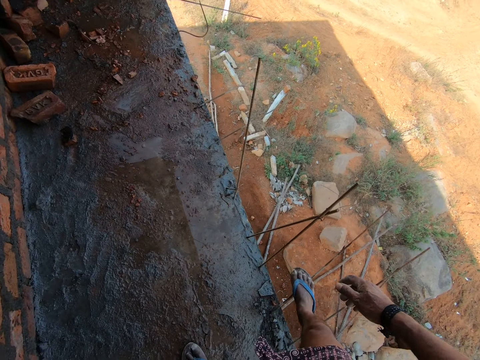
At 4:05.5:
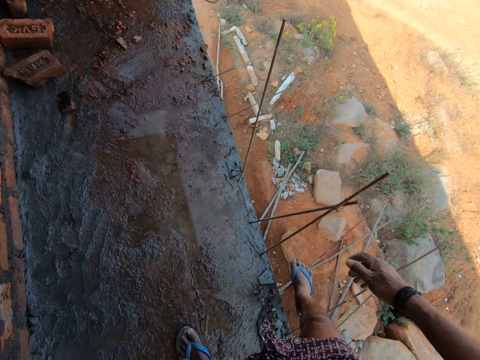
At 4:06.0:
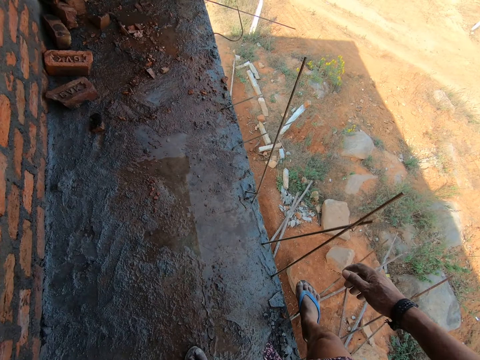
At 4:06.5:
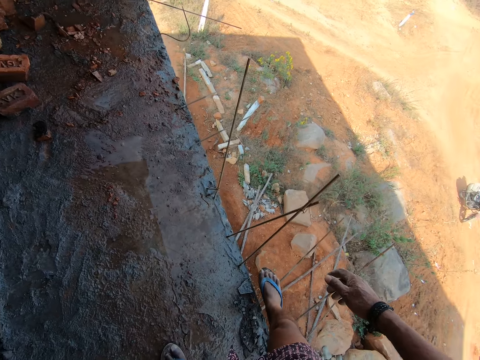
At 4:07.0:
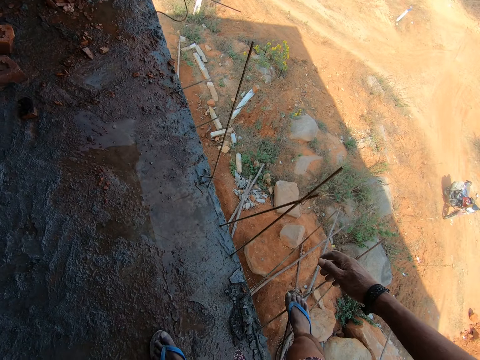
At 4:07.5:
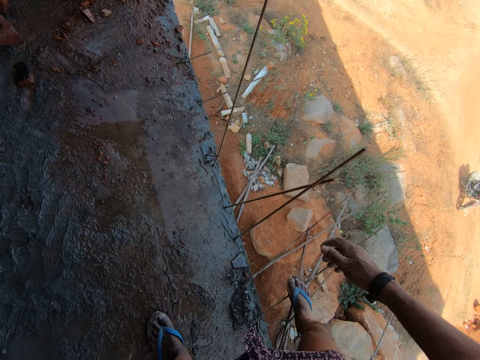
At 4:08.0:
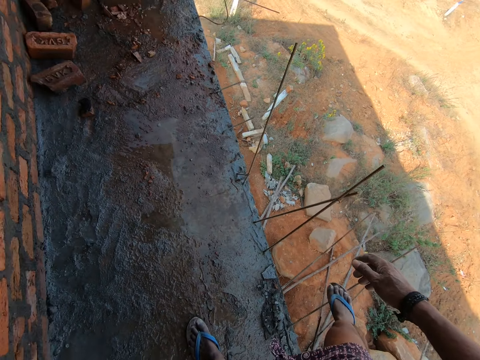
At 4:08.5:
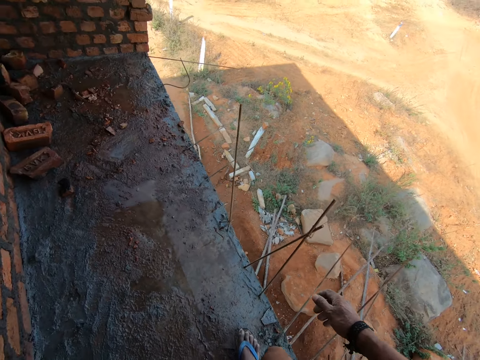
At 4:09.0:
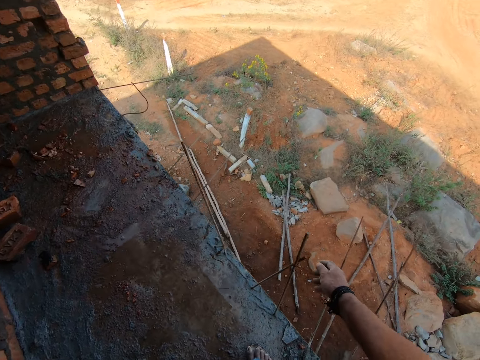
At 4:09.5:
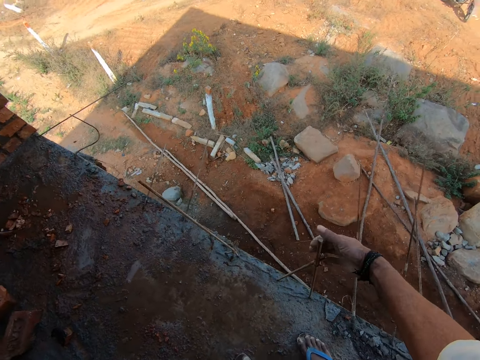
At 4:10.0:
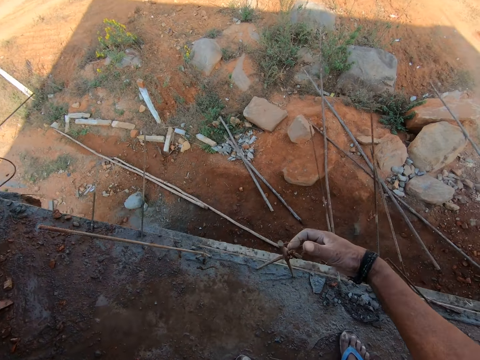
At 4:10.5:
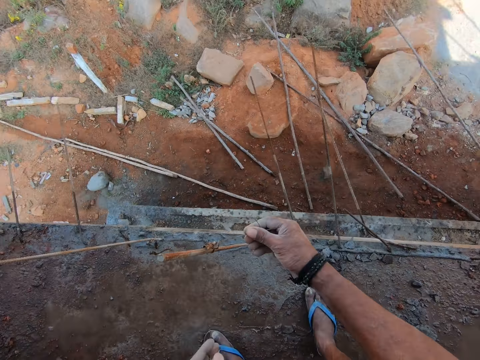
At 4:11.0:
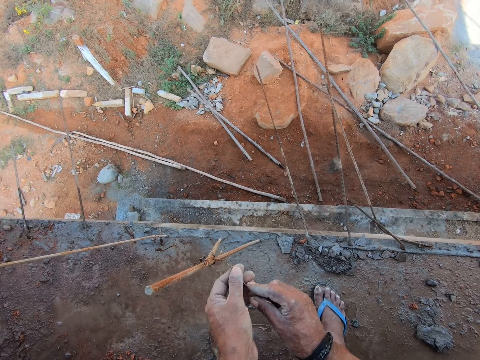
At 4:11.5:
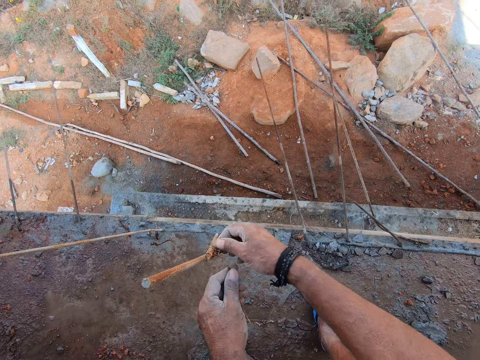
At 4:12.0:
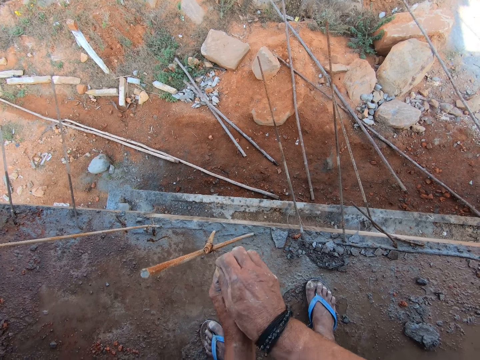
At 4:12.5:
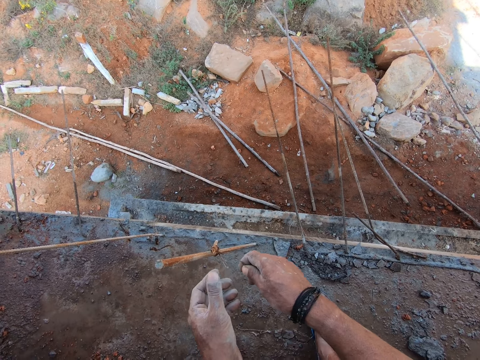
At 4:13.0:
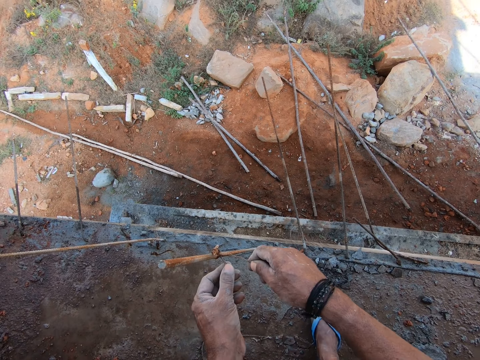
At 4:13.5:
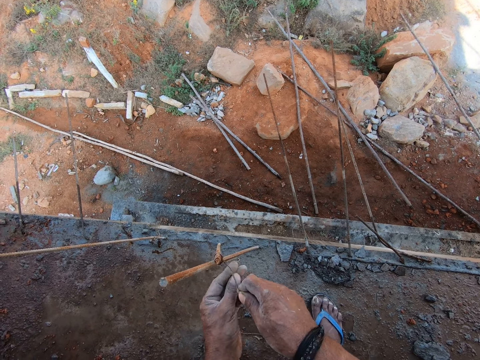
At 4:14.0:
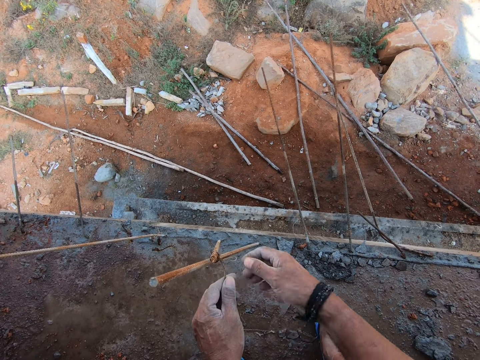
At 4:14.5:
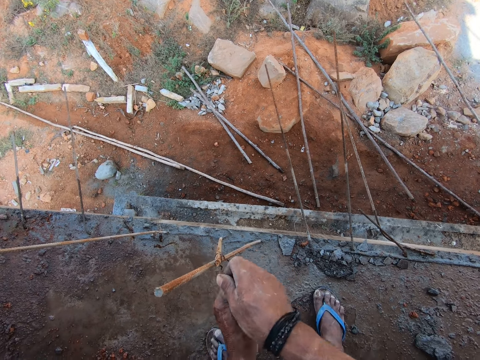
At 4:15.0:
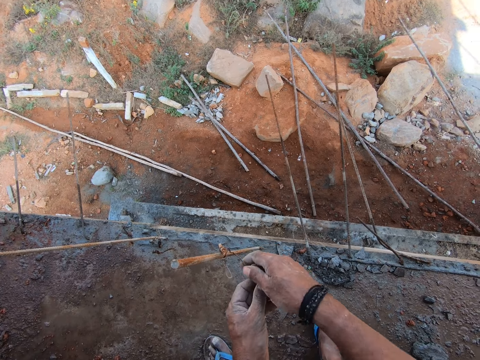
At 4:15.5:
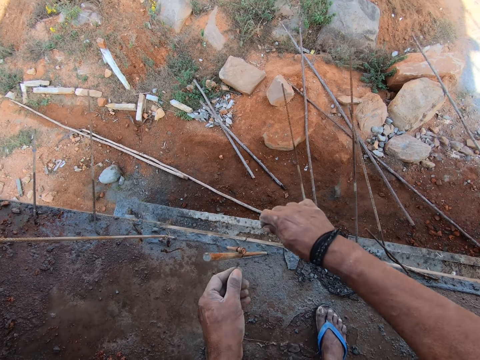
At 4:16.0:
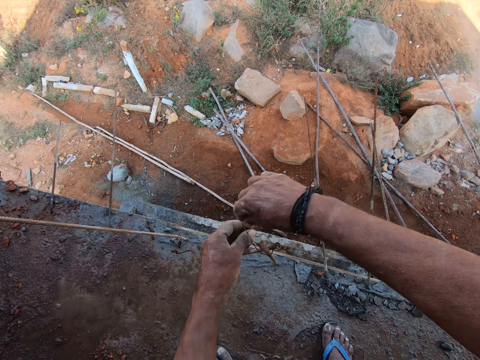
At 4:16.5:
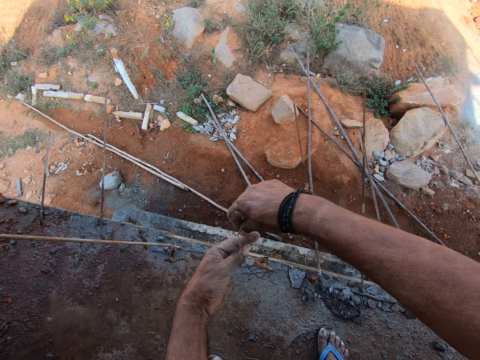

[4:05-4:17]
The camera wearer unties a steel wire. They remove the wire from the metal rod.

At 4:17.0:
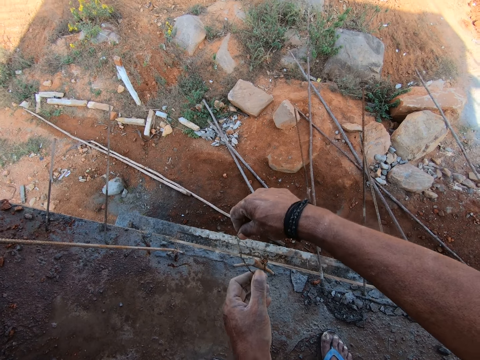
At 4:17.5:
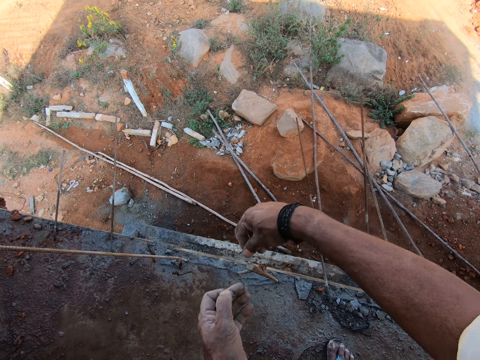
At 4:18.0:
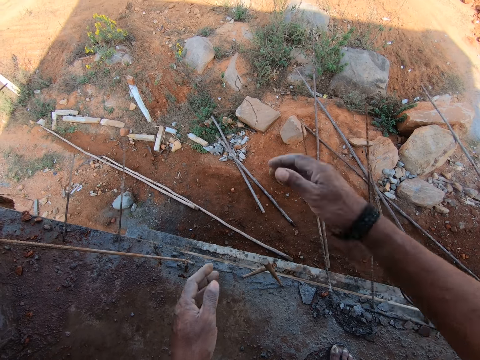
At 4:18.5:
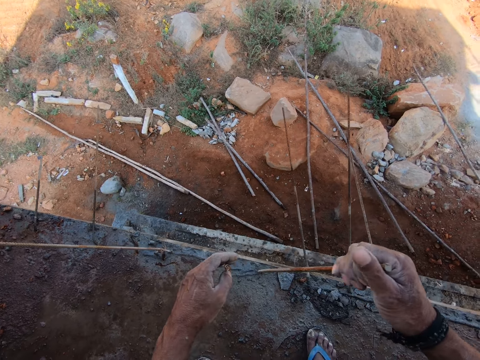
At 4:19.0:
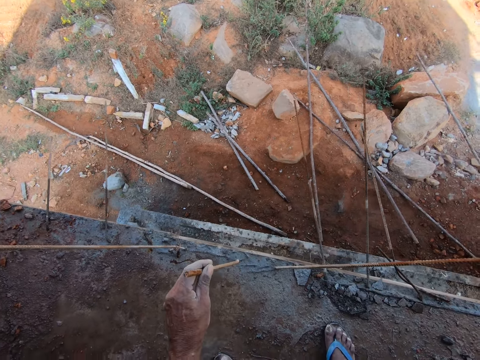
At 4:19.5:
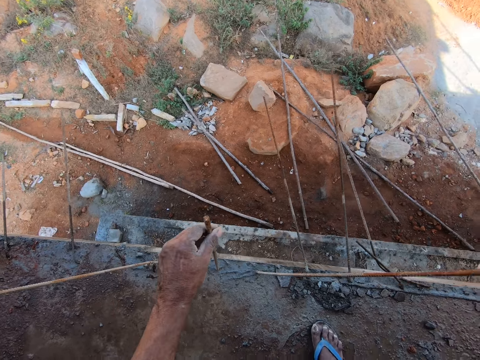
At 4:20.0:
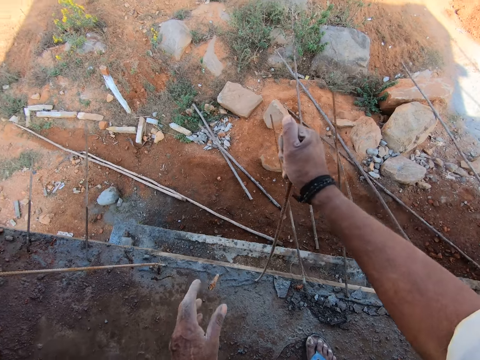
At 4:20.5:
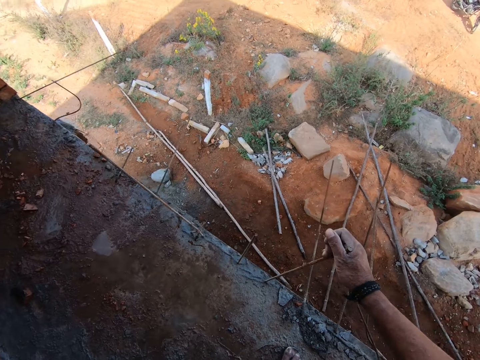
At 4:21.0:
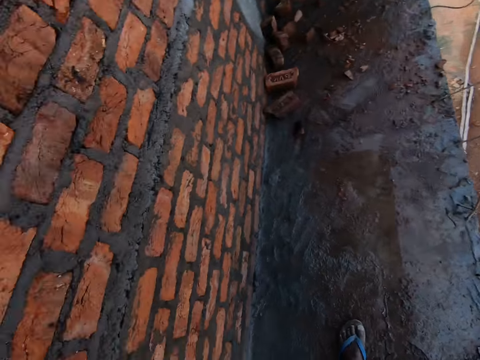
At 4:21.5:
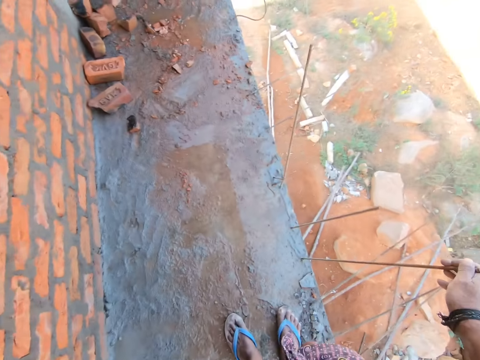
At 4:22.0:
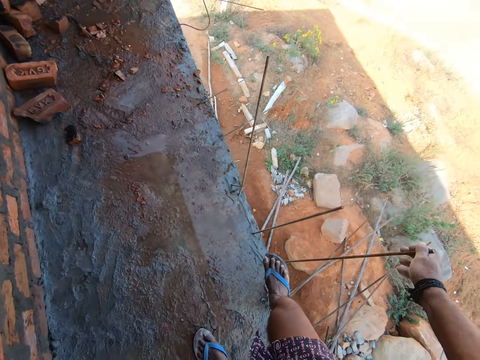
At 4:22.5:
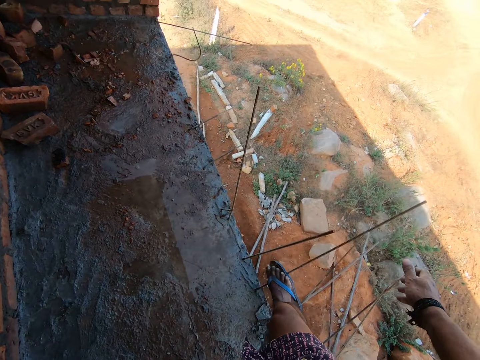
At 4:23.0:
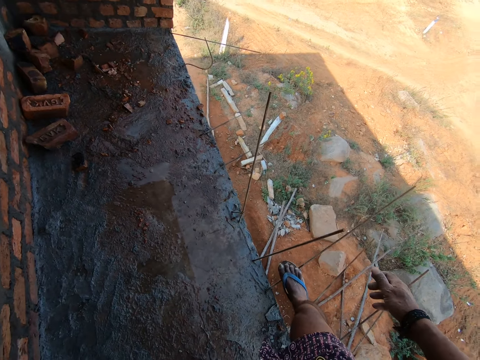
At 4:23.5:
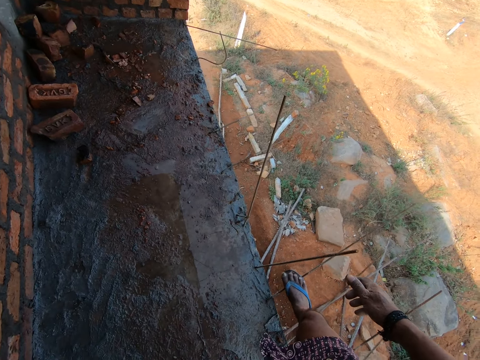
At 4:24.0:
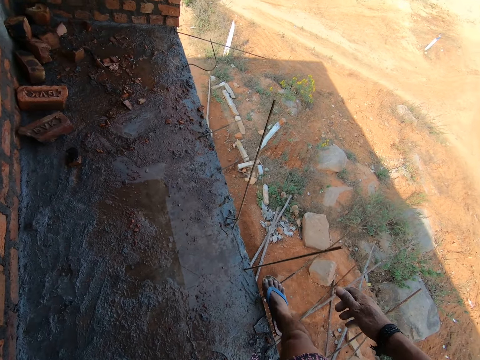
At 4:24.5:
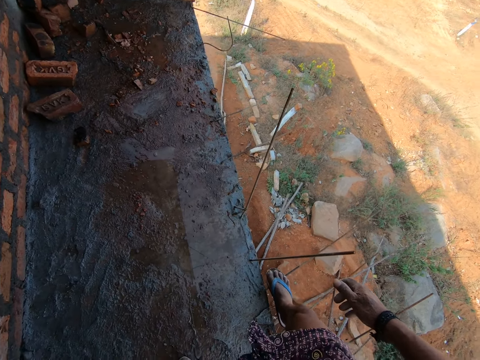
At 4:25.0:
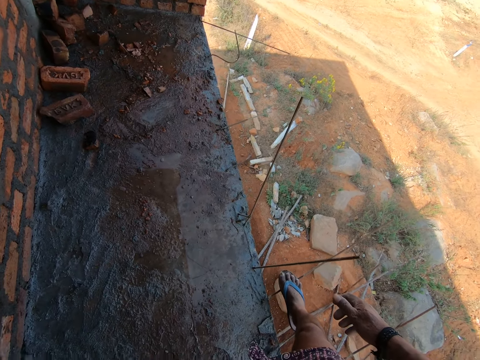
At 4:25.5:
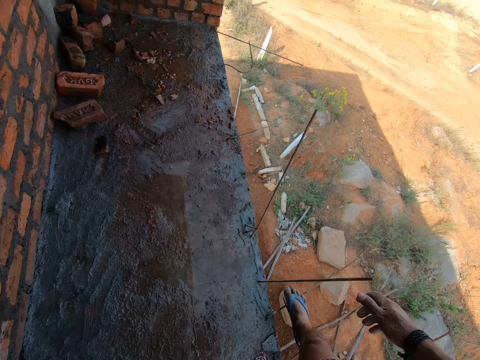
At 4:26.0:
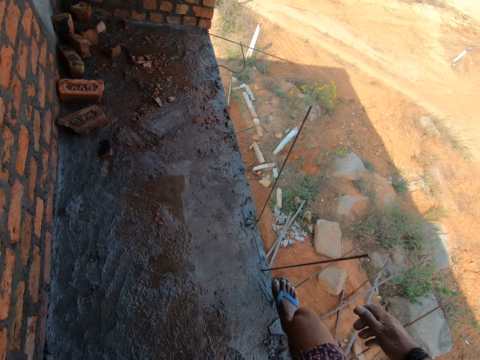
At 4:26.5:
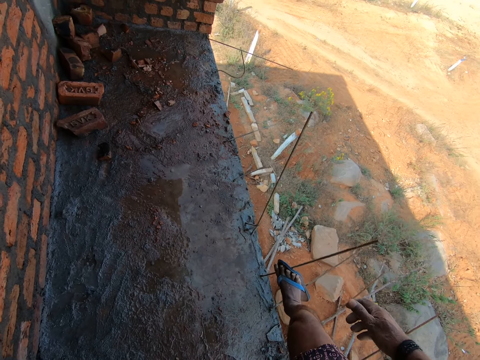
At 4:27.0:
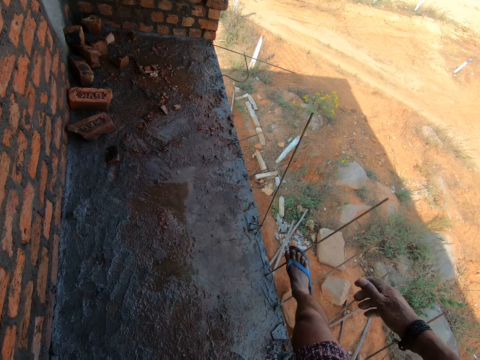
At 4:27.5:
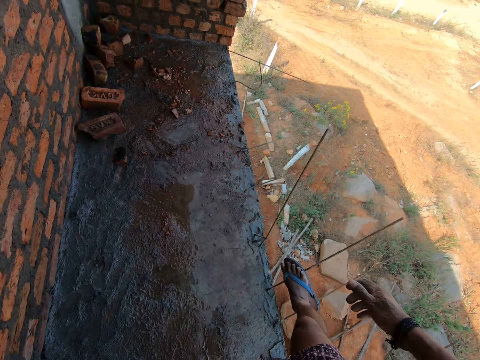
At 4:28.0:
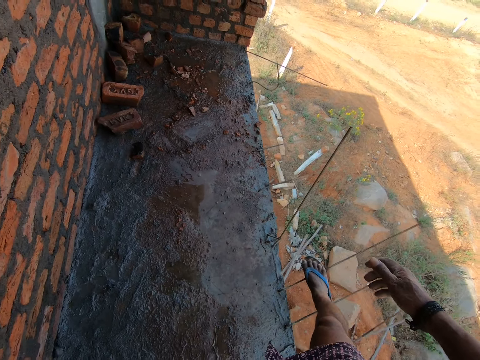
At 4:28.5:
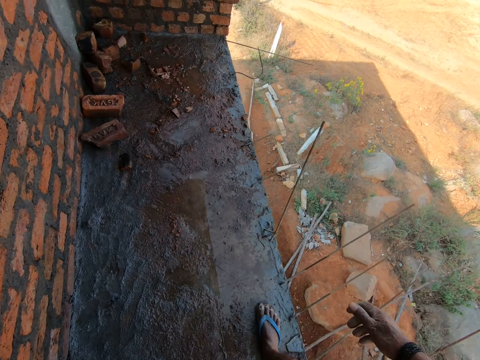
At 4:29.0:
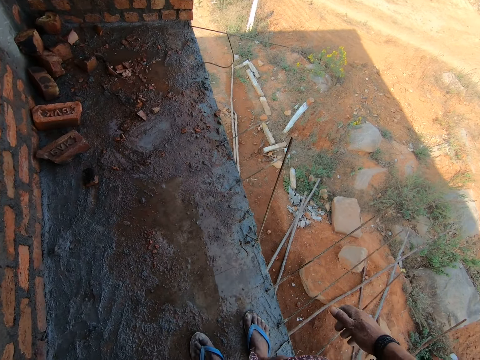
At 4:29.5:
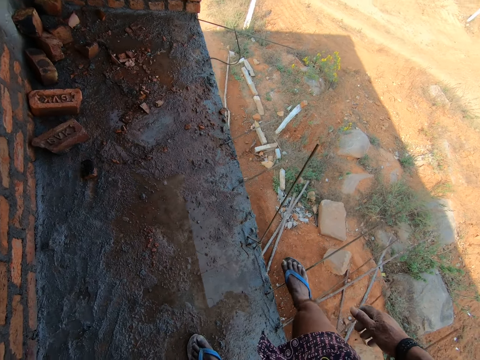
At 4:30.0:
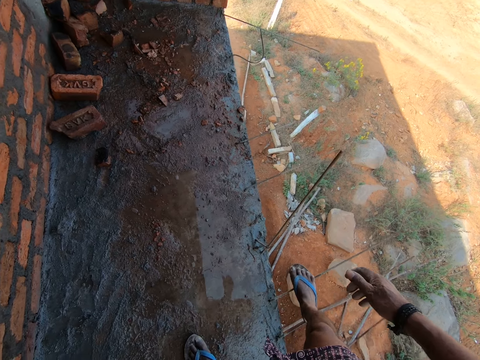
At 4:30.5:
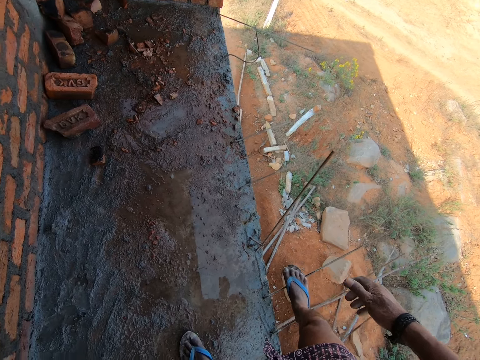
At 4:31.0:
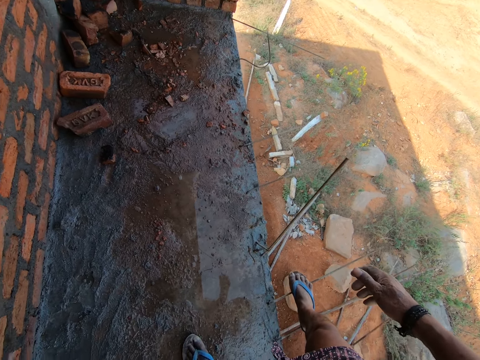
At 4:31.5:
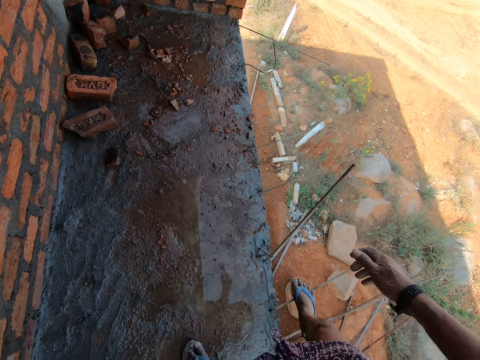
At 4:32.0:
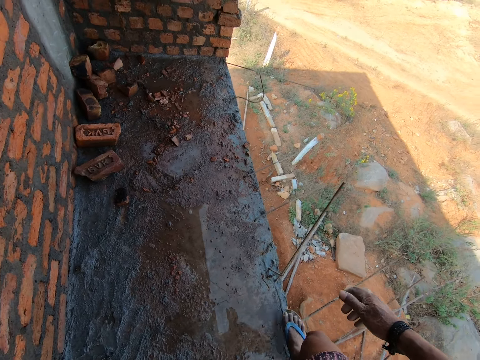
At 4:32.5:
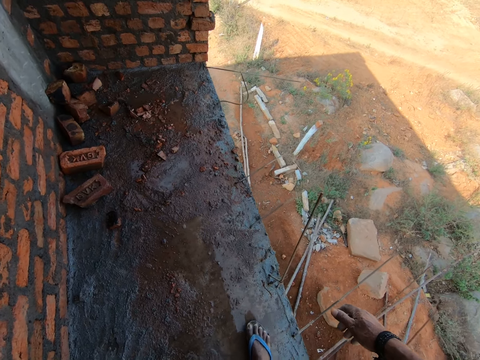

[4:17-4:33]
The camera wearer throws the steel wire away. They pull the metal rods. They put apart the metal rod. They bend the metal rods with the right foot.
